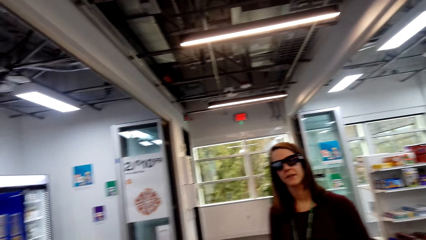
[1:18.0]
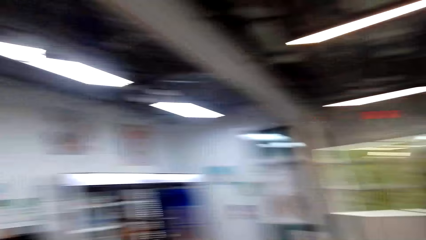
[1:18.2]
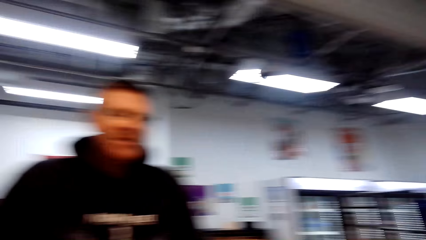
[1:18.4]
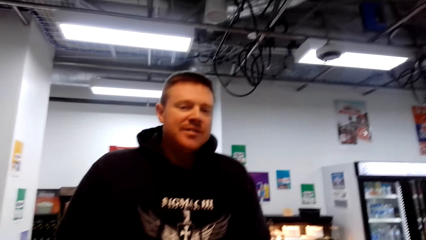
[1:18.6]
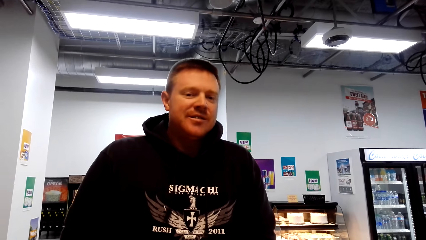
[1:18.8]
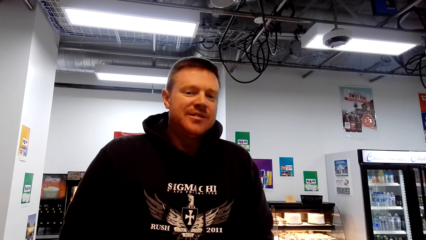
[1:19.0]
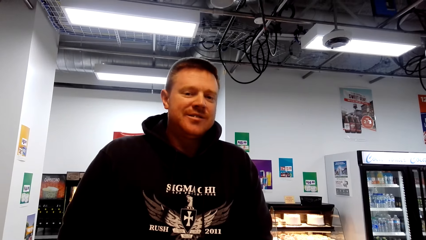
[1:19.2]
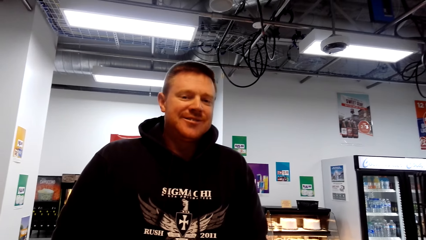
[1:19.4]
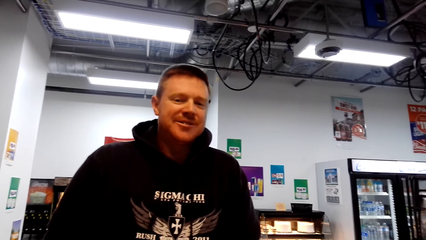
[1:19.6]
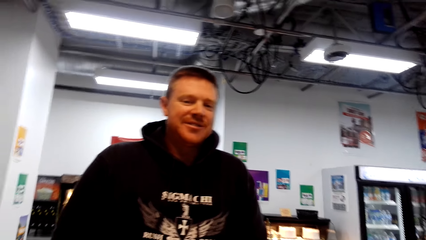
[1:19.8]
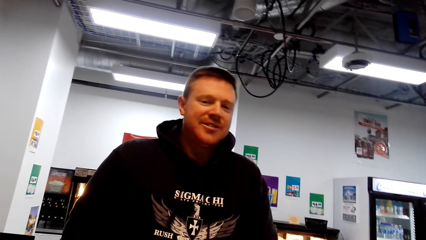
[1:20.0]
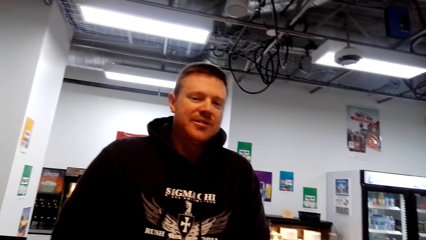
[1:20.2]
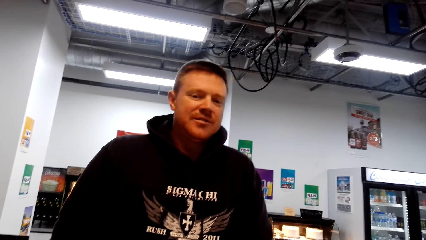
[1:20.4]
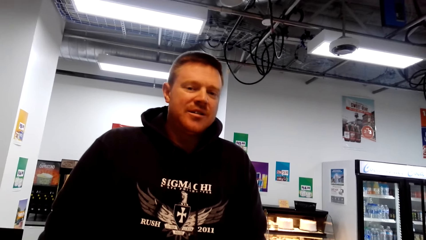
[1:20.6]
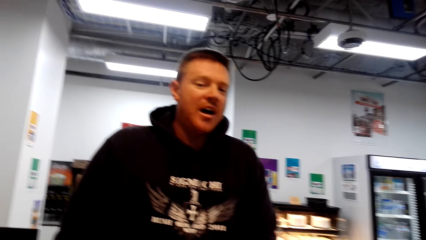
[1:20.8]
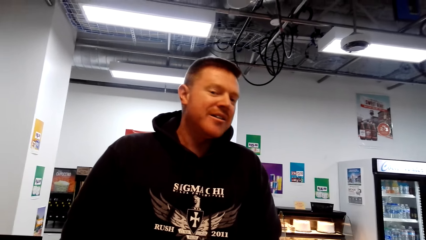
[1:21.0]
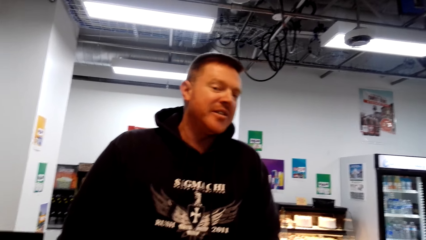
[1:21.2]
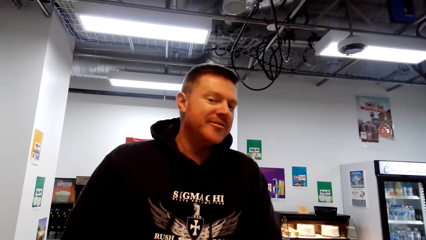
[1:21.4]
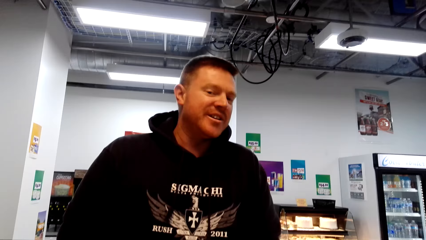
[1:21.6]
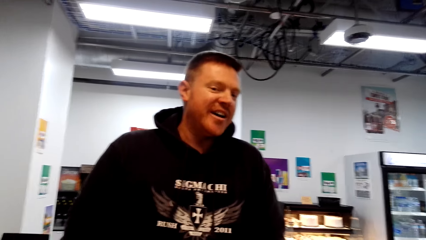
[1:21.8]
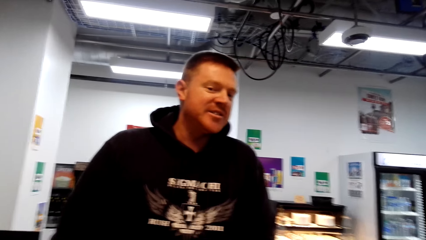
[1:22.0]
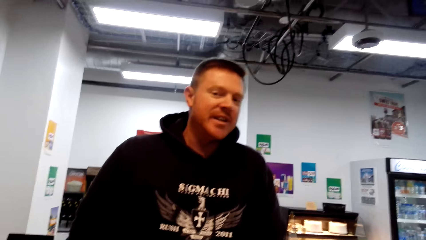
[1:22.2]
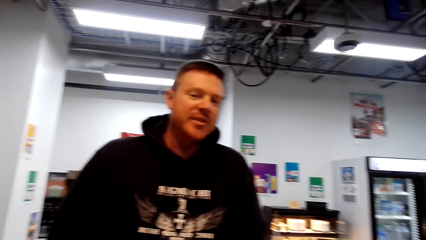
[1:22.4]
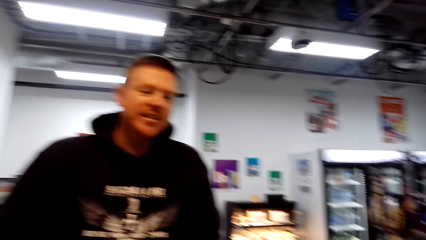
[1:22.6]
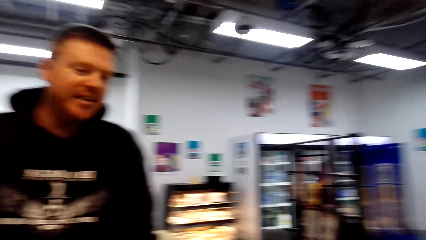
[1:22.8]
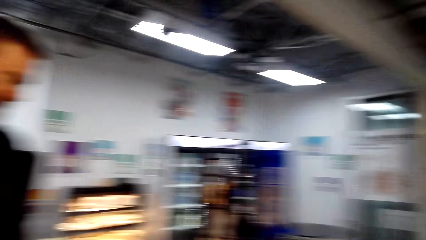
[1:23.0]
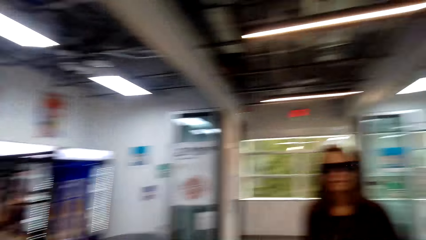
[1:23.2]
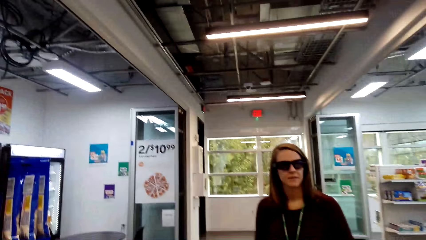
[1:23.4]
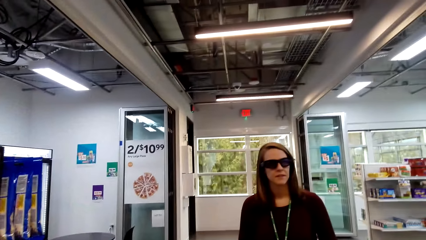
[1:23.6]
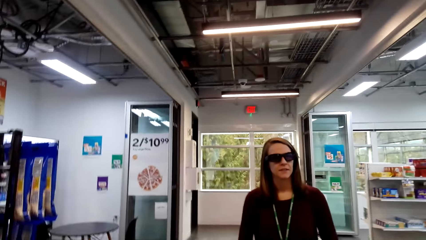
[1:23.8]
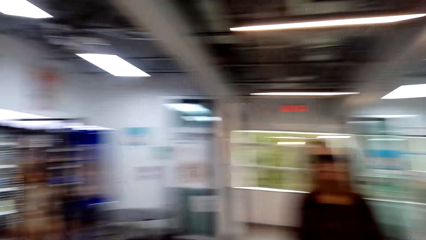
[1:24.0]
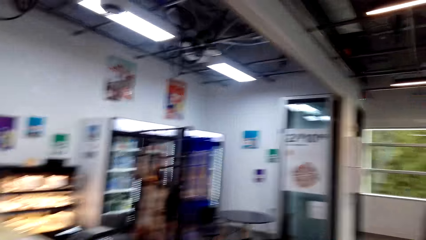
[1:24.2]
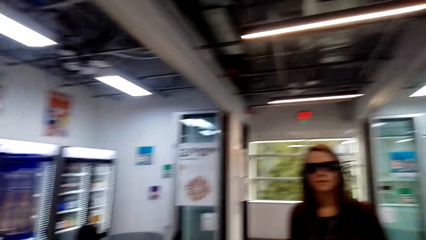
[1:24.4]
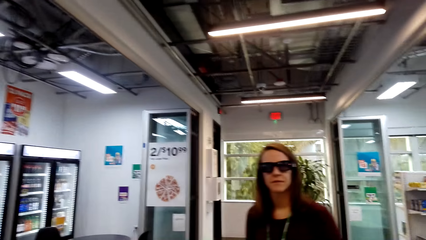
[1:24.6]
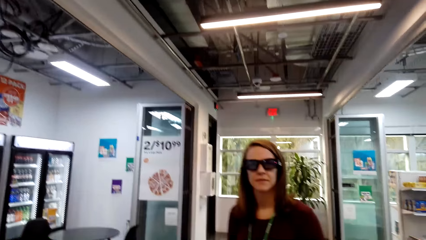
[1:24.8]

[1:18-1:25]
The camera wearer converses with a man in the counter.

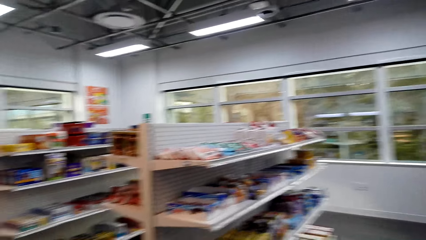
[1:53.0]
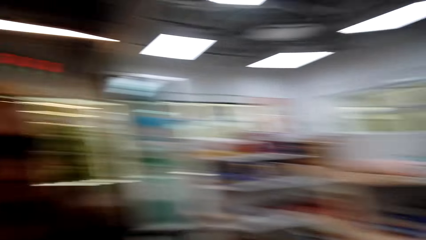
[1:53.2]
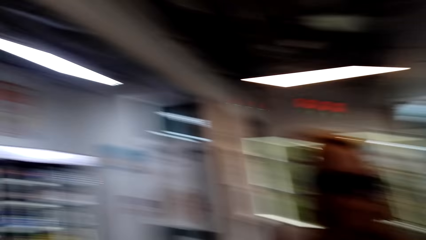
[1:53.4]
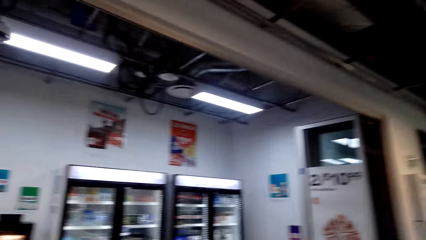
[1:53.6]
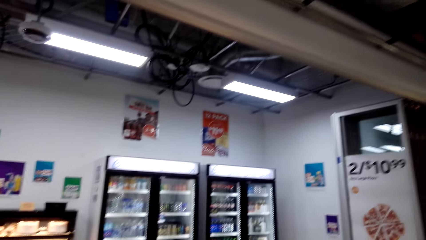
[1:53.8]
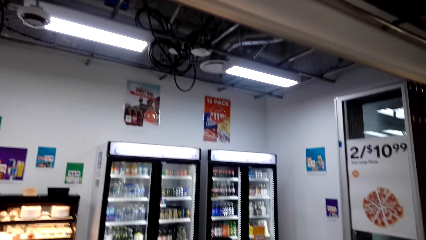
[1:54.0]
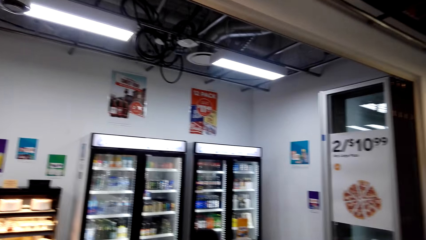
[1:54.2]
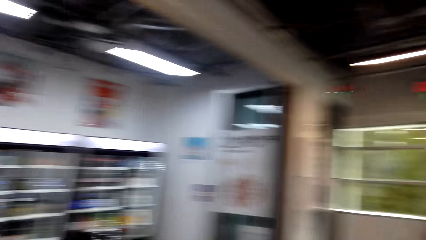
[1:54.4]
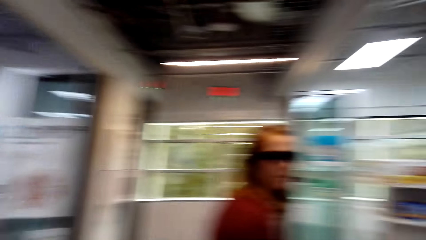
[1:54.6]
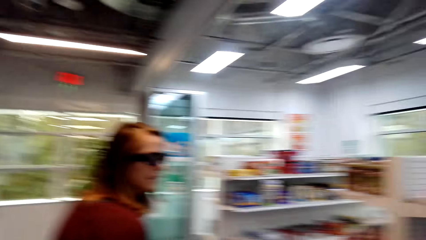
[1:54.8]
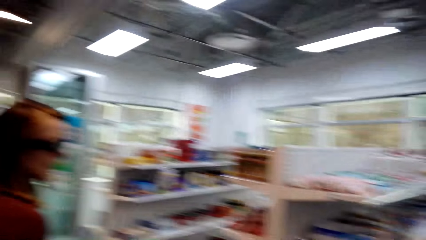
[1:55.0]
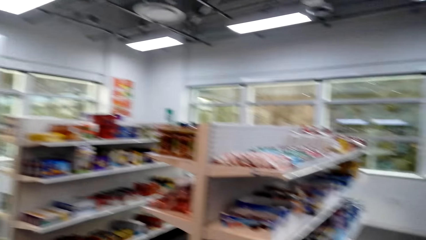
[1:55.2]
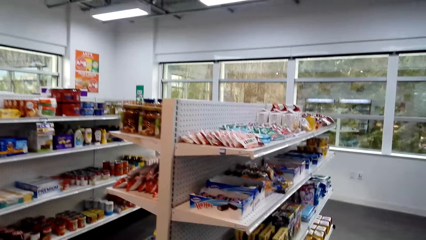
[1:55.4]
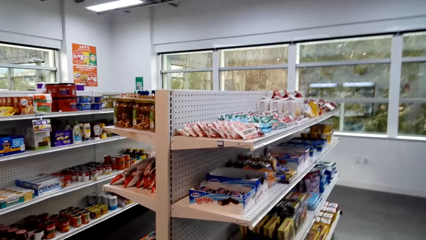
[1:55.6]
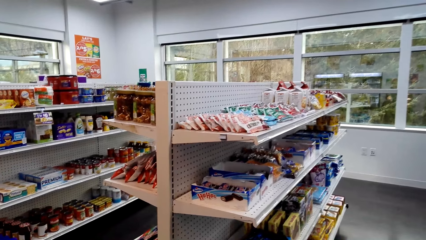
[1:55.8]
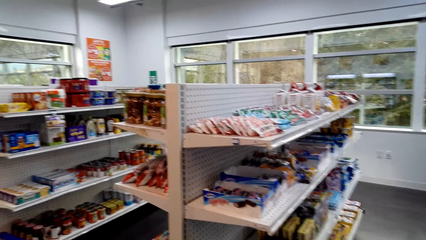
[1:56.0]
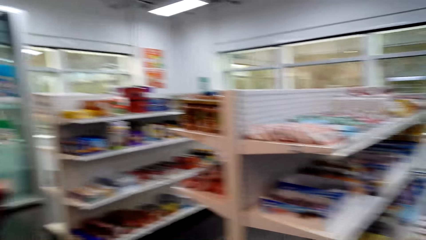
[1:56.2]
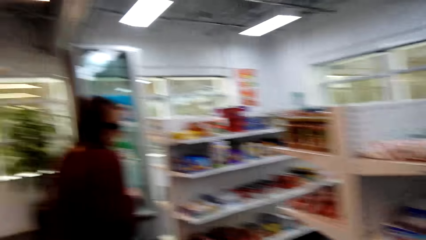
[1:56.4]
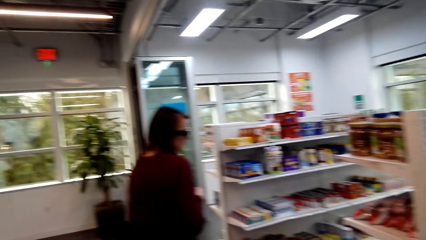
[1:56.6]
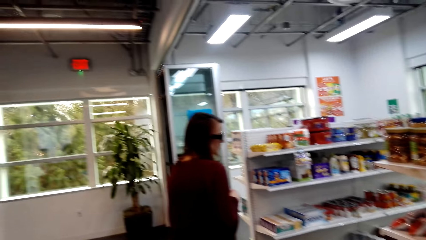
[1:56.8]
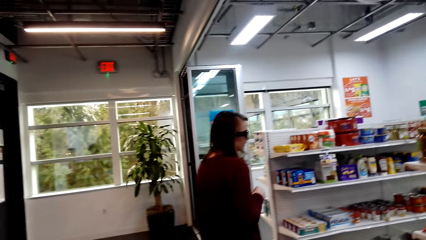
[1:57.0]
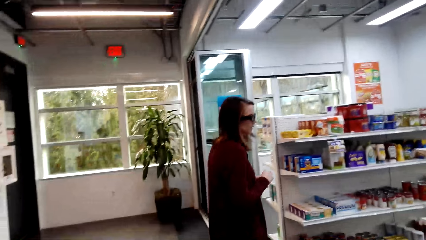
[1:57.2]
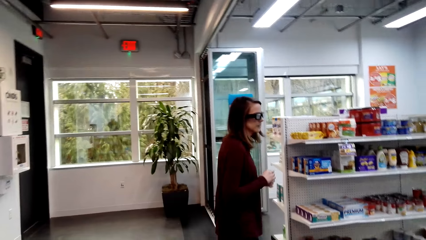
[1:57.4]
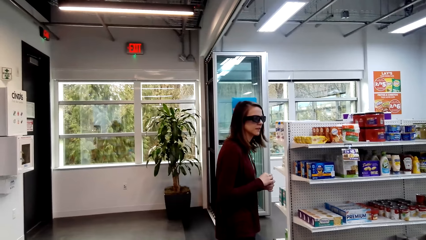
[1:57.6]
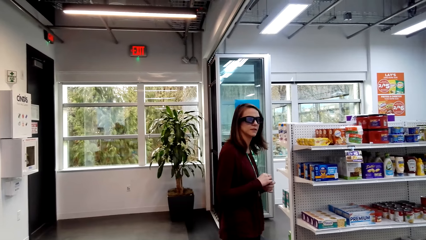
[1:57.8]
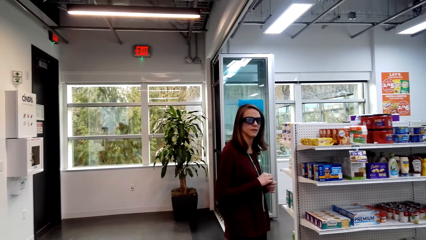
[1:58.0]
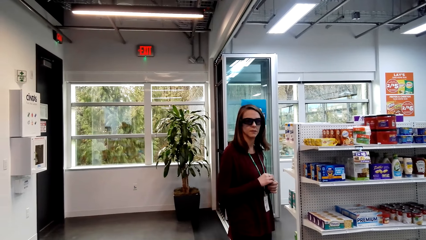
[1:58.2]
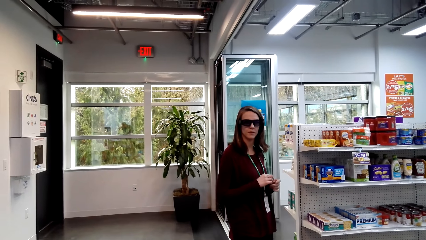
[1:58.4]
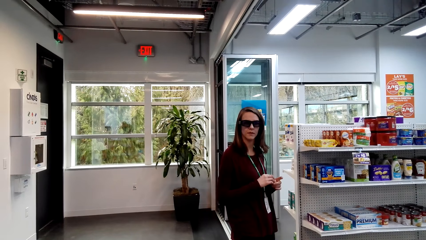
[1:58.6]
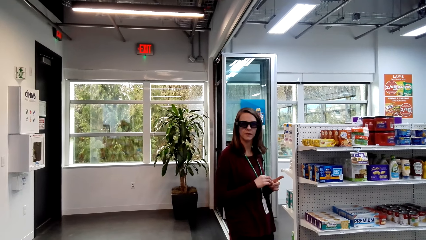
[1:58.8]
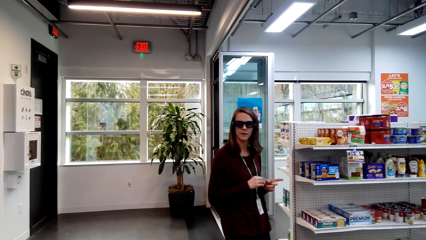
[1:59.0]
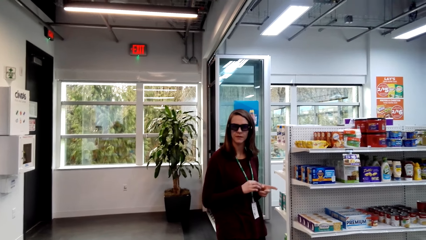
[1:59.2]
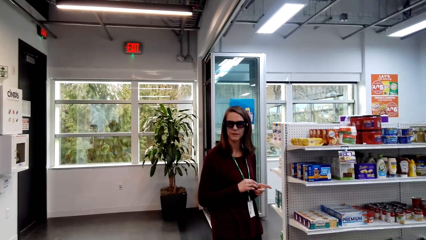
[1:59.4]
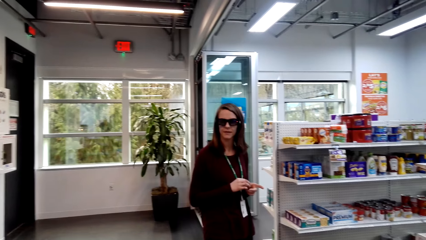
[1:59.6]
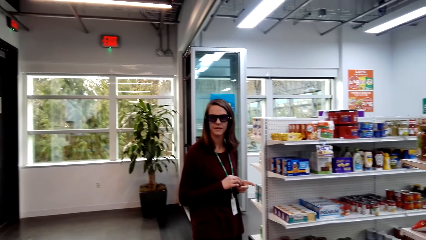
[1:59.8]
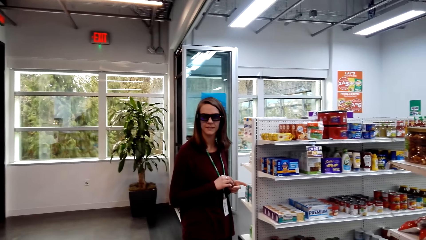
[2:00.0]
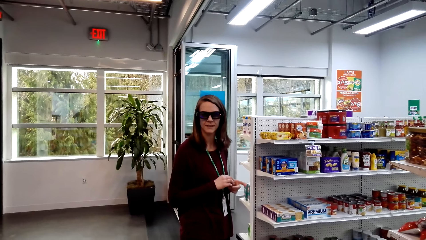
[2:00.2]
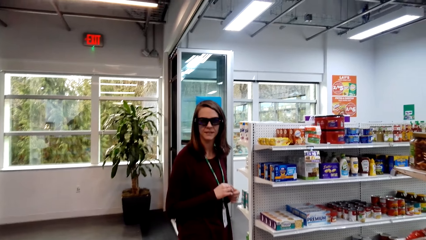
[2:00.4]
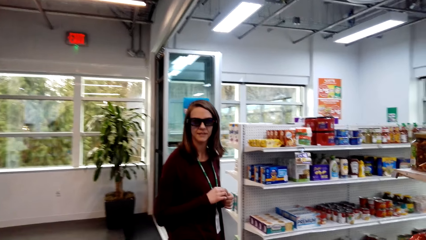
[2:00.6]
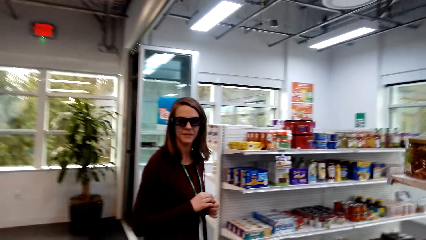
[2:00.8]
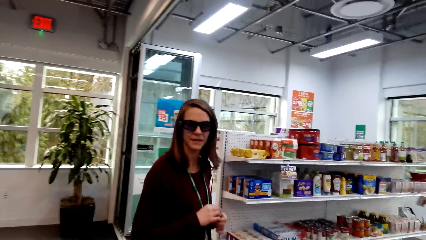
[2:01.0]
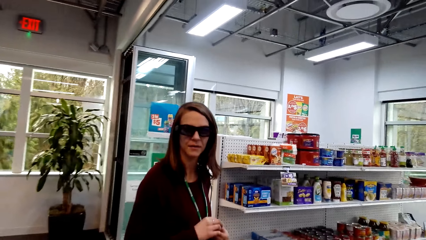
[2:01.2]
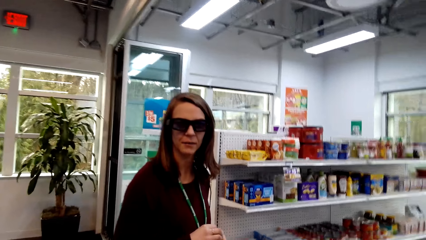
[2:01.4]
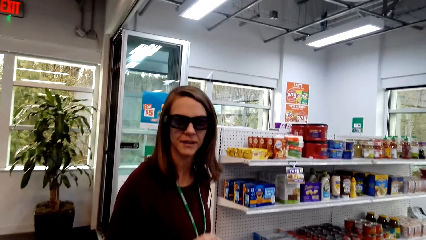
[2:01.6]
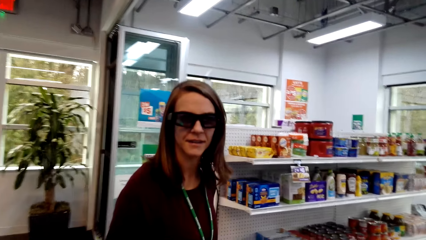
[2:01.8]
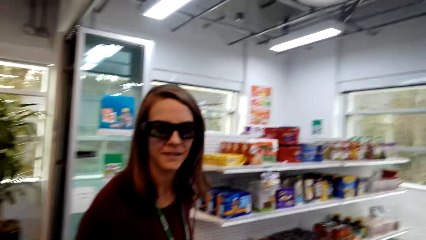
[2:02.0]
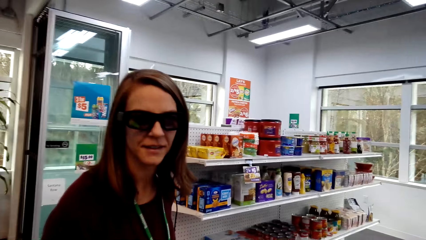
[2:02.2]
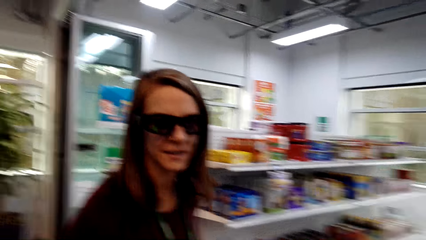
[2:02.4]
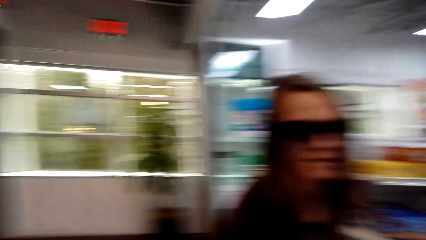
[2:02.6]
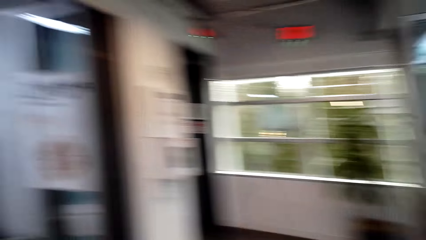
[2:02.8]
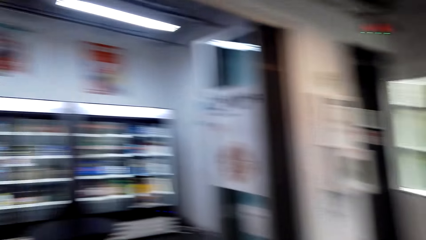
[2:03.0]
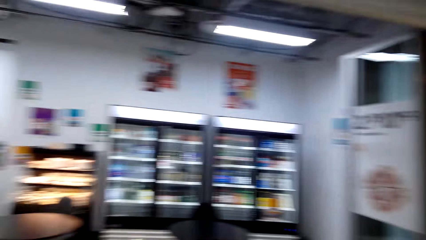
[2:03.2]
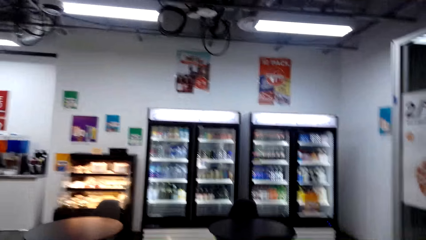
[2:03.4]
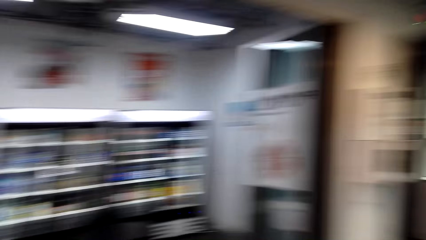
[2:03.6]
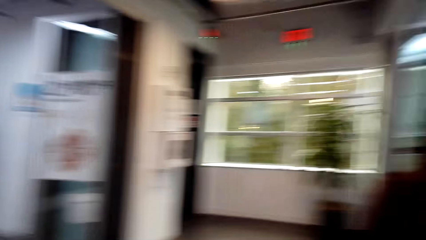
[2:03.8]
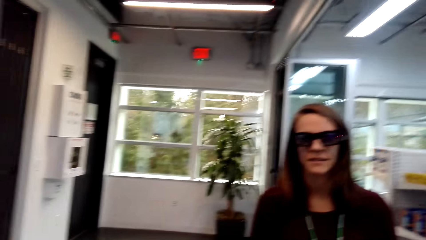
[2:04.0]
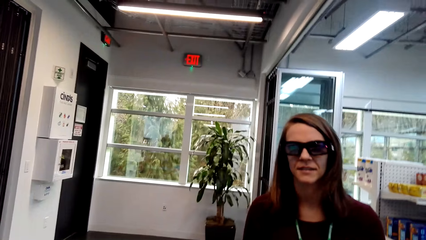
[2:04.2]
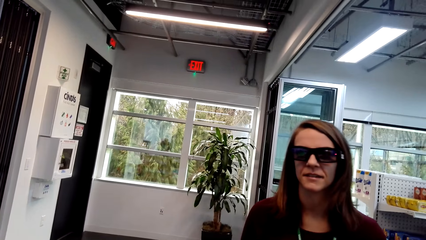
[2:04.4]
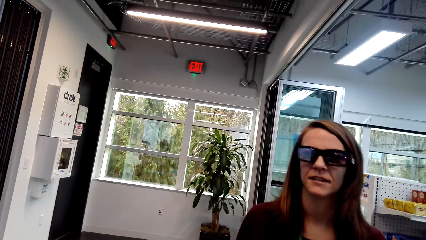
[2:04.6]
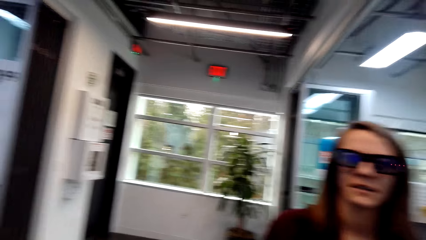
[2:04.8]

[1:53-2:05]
The camera wearer walks. They converse with the lady.
